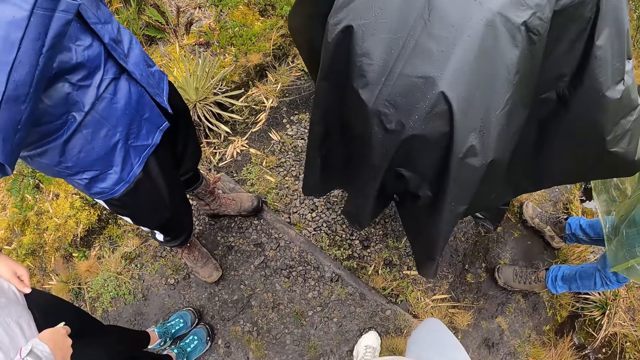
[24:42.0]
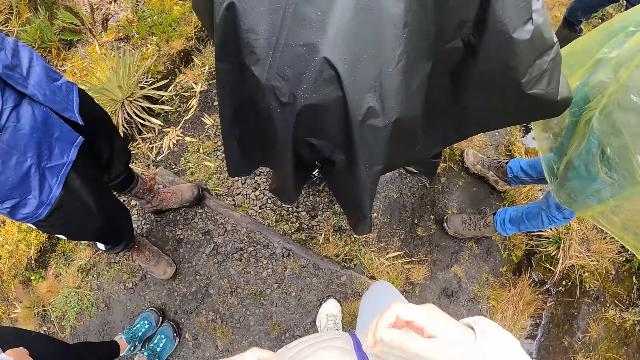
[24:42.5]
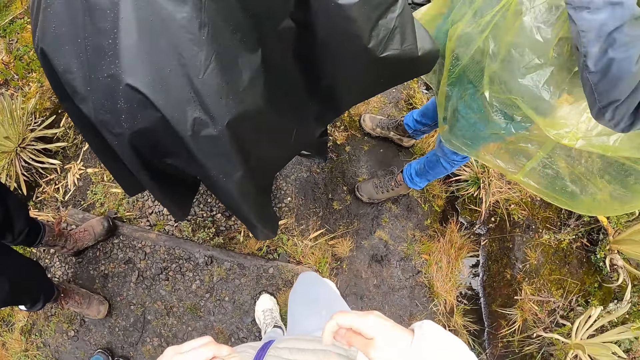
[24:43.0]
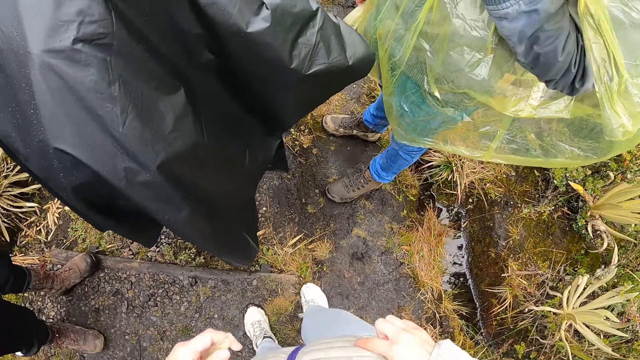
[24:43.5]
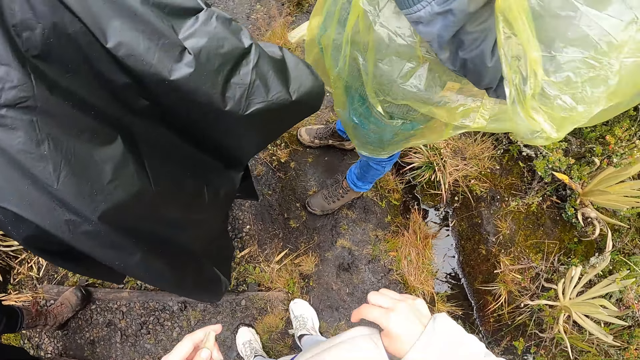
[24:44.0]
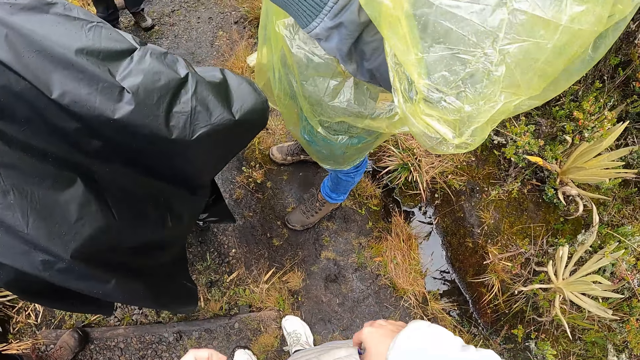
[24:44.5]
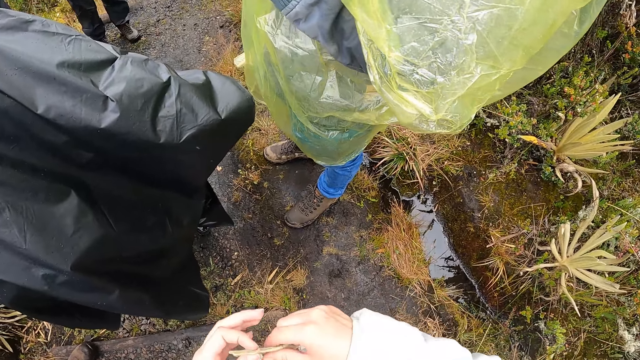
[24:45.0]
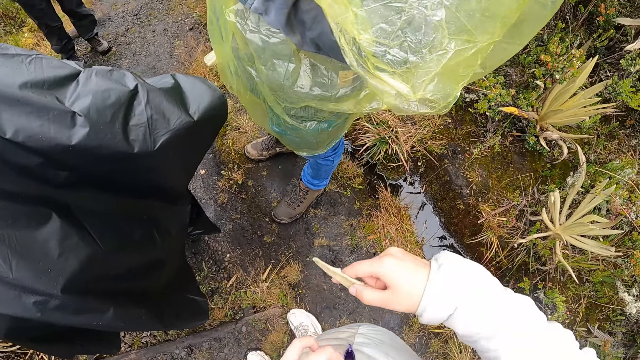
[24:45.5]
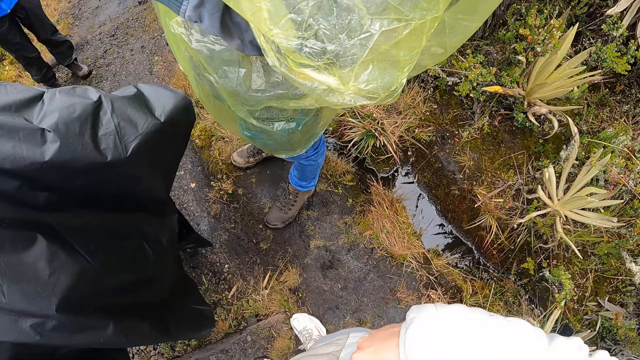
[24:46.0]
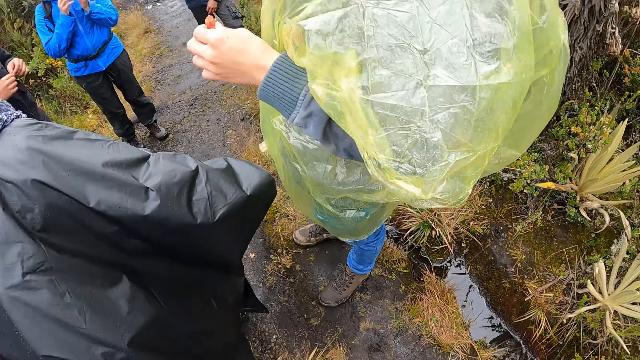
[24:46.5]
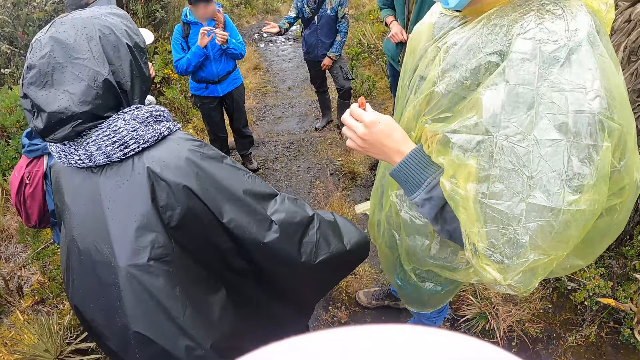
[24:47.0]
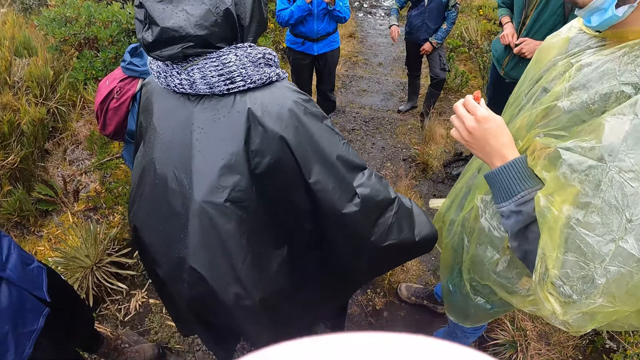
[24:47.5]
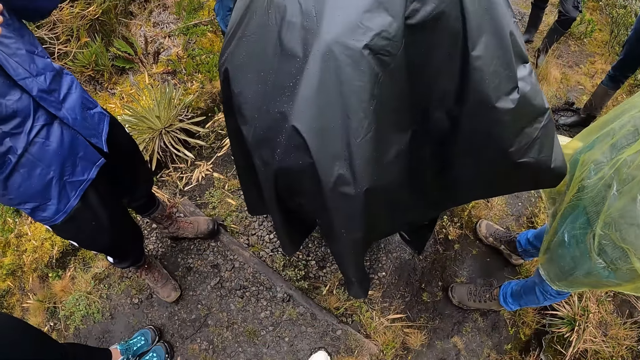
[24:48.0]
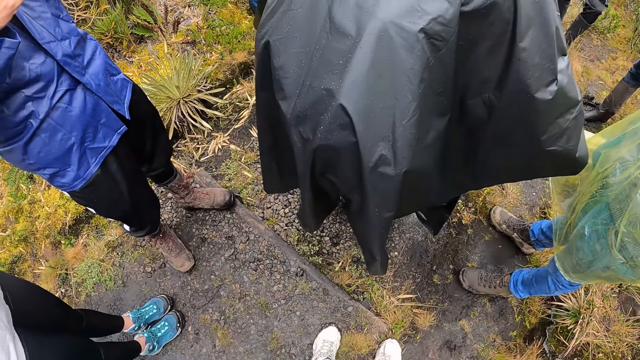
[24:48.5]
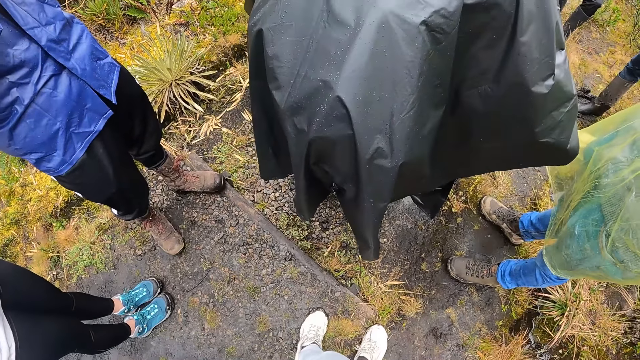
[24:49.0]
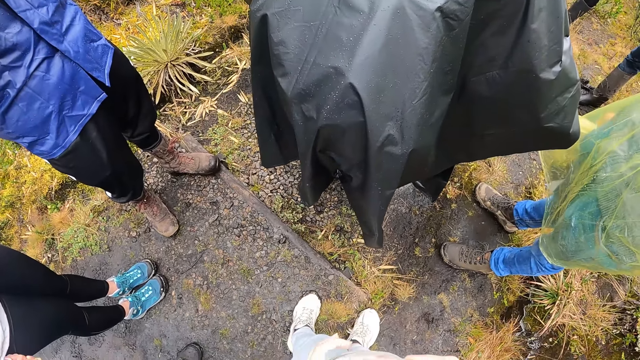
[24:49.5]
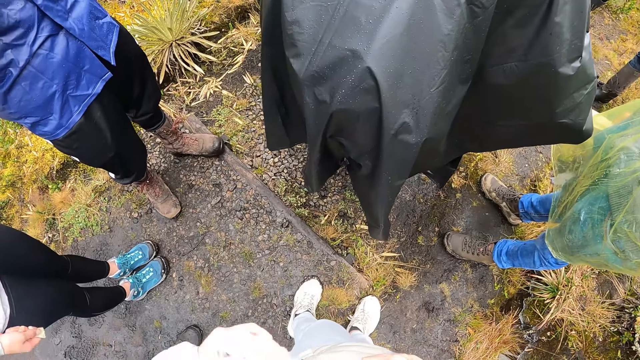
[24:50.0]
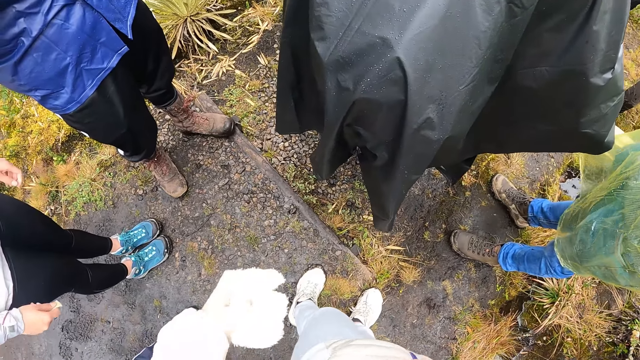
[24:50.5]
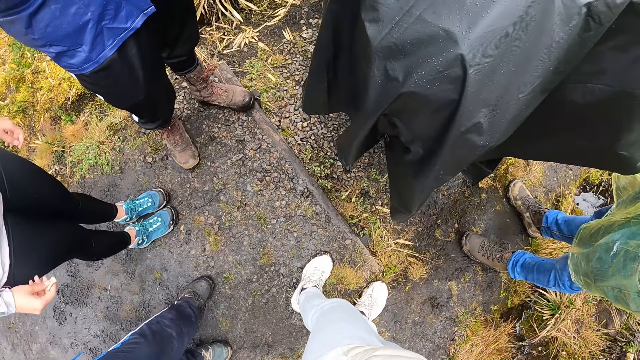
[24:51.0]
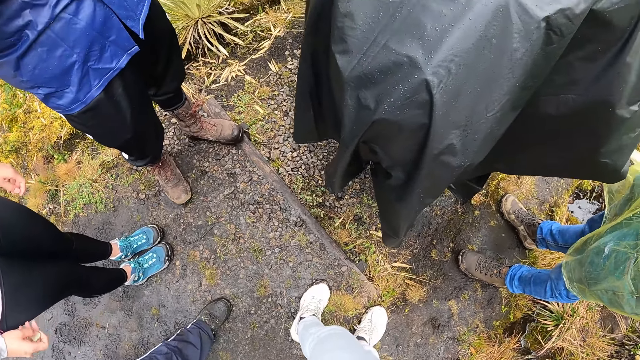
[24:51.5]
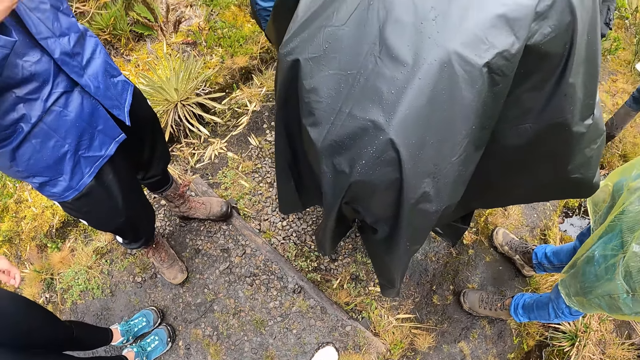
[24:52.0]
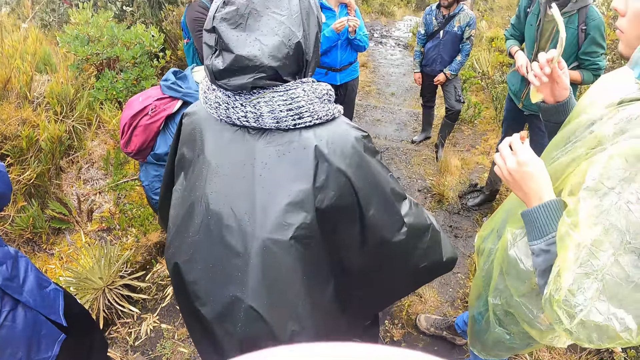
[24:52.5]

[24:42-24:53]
The camera wearer puts his right hand in his jacket pocket. He passes the piece of leaf in his left hand to his right hand. He puts the piece of leaf in his jacket pocket with his right hand. He holds a napkin with his left hand.

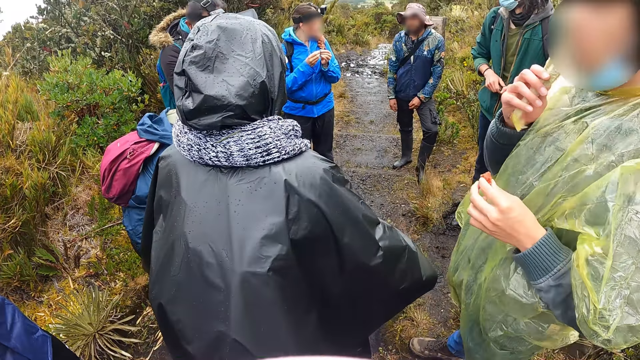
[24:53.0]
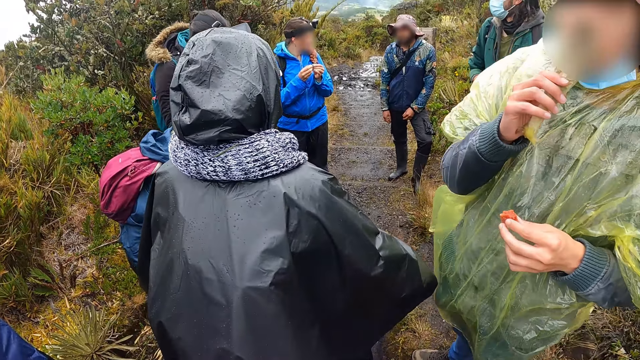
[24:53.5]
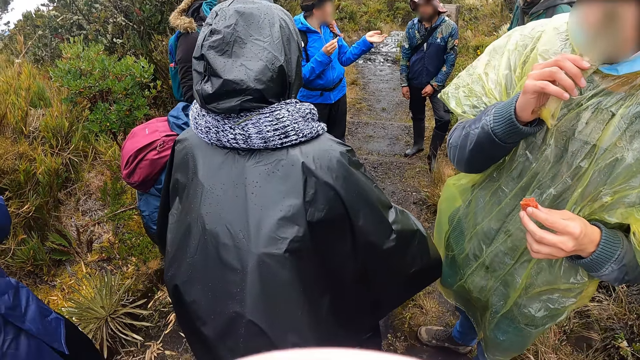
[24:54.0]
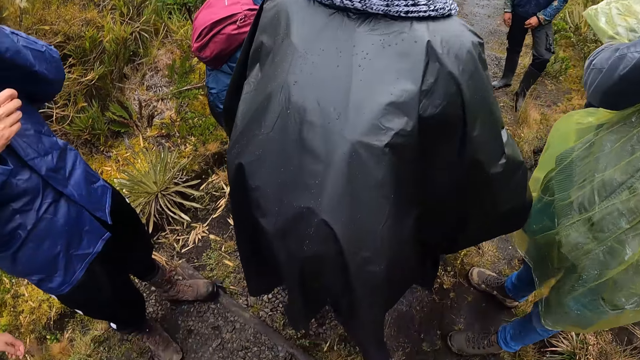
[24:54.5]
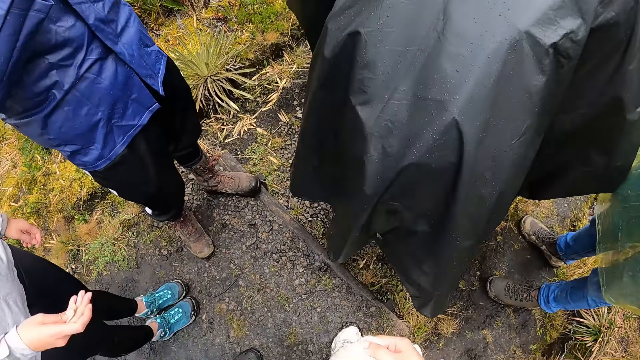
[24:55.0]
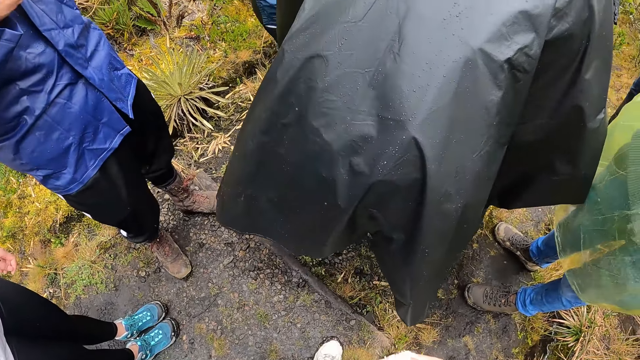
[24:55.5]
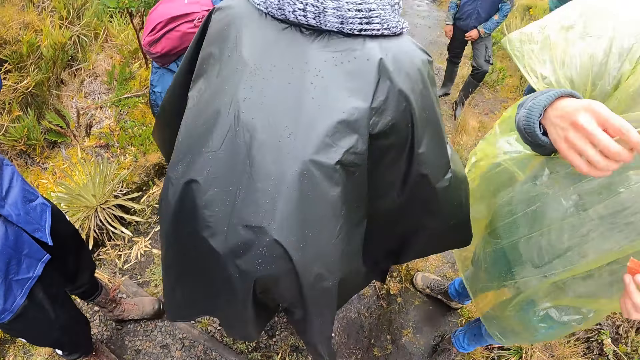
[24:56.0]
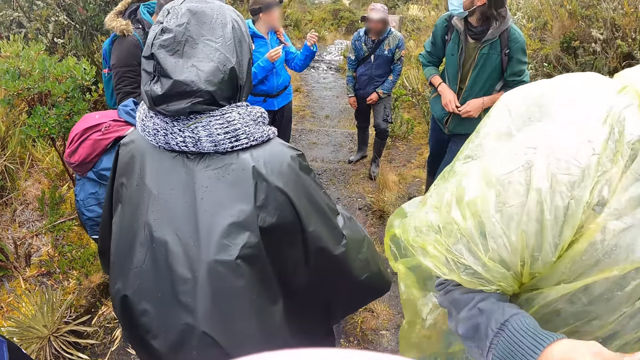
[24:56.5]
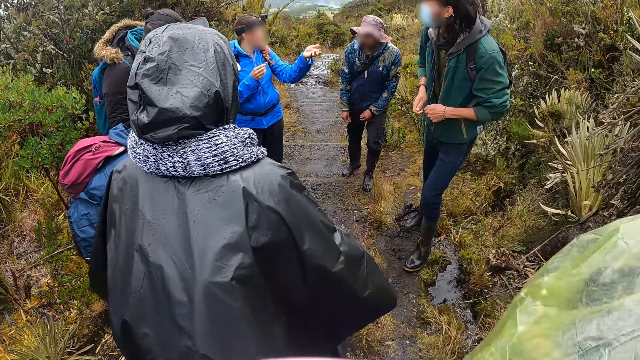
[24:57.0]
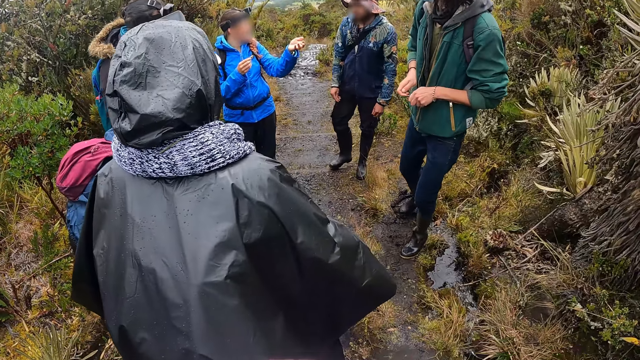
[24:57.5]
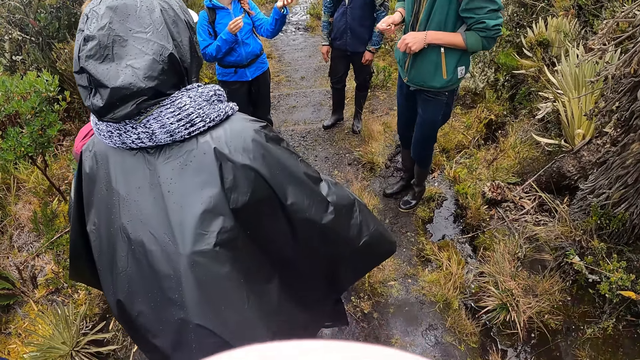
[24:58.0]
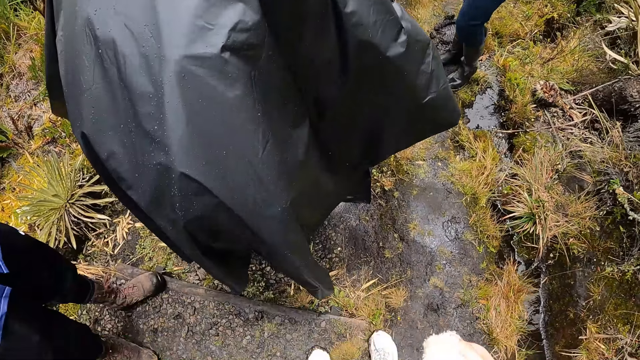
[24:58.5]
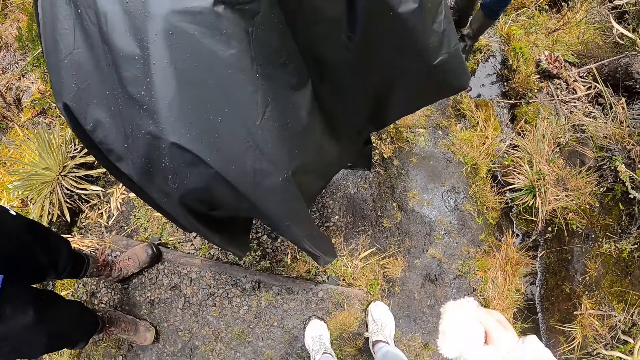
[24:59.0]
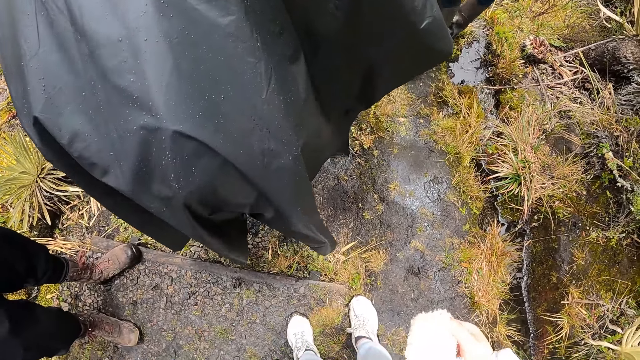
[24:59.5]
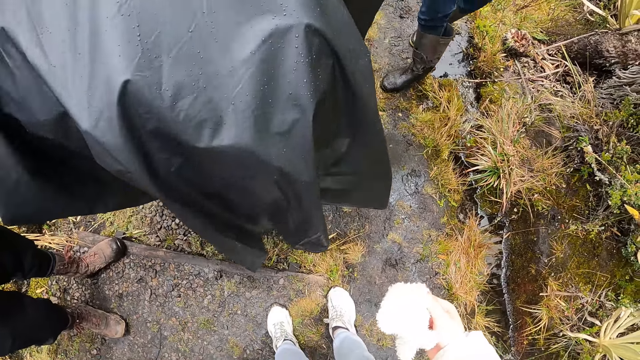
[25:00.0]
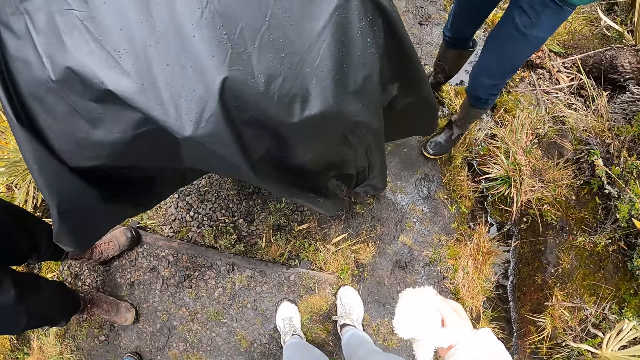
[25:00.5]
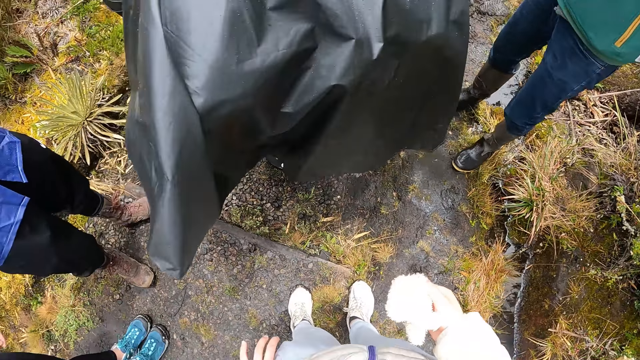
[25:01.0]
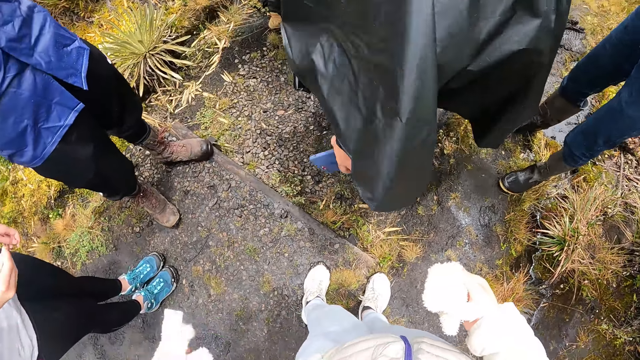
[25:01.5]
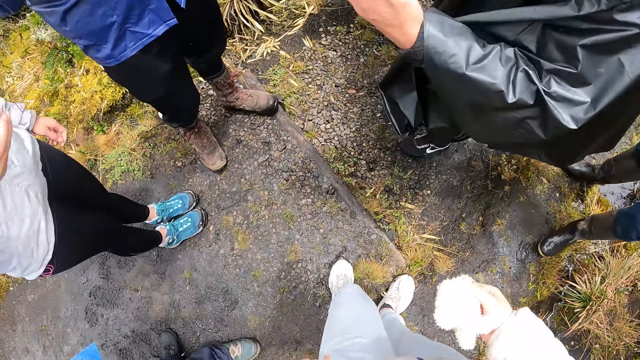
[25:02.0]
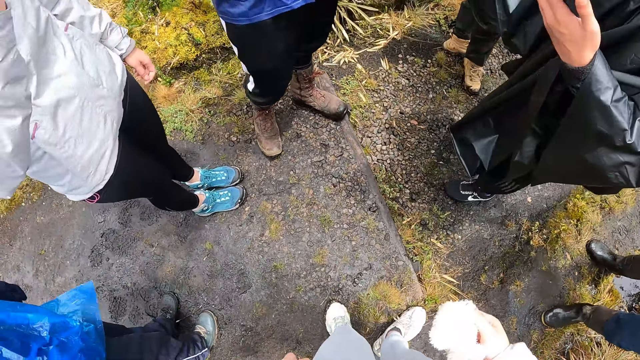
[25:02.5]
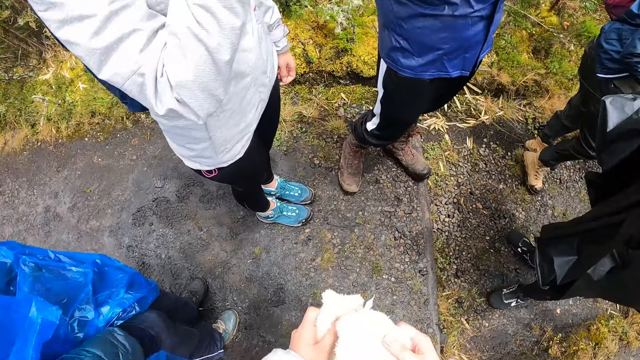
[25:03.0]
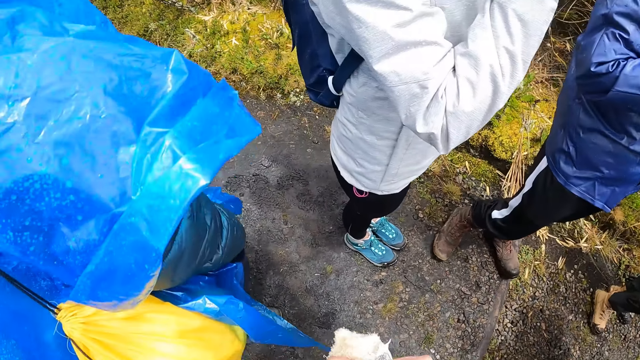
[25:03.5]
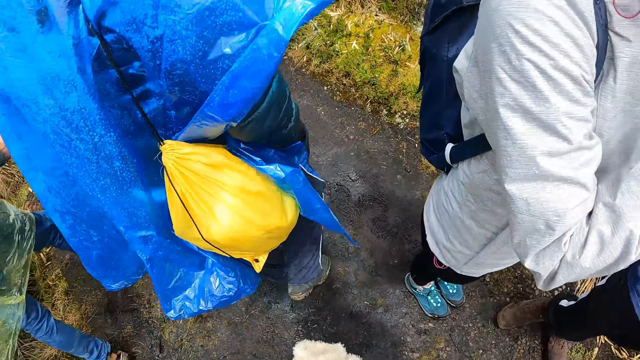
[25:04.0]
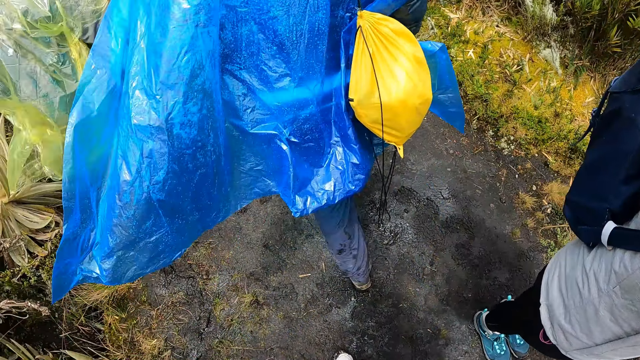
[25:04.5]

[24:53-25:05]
The woman smells the leaf in her right hand. The camera wearer holds the napkin with his right hand. The woman walks past the camera wearer. The camera wearer walks around.
